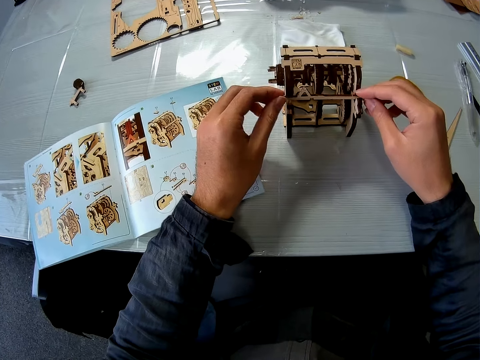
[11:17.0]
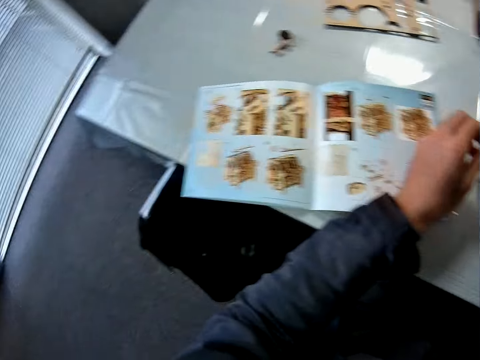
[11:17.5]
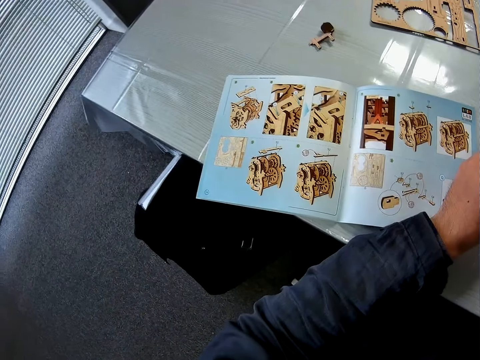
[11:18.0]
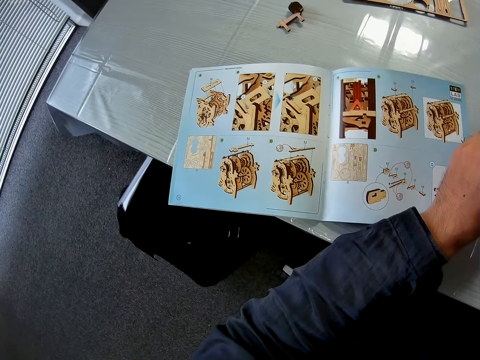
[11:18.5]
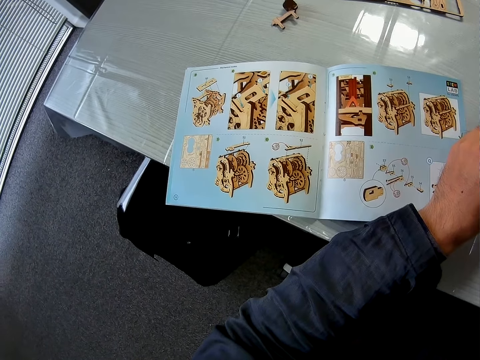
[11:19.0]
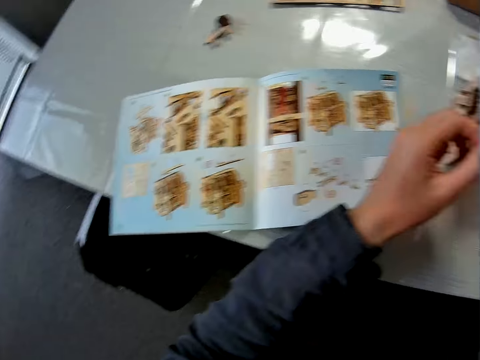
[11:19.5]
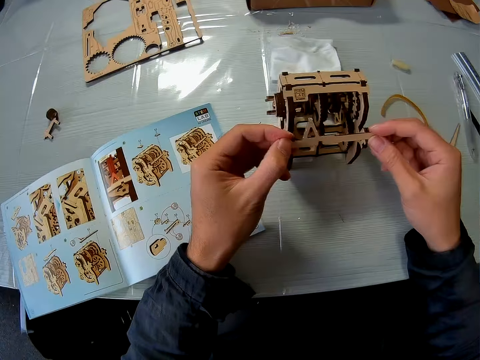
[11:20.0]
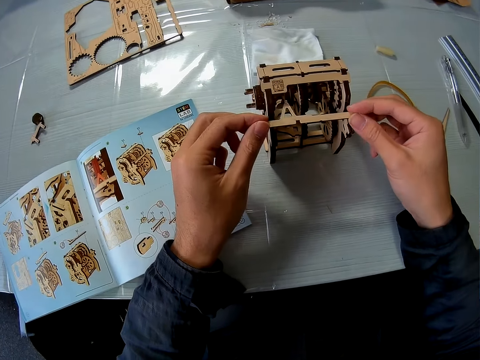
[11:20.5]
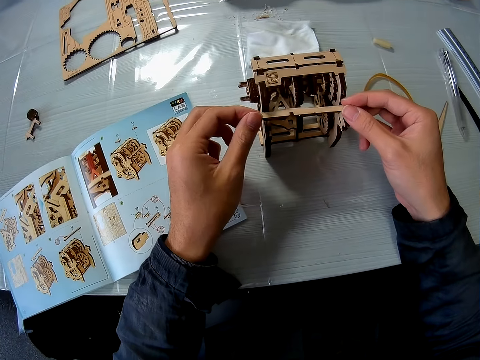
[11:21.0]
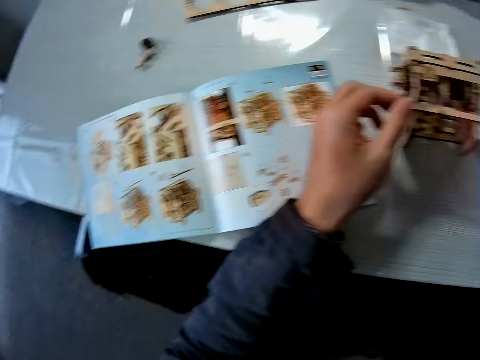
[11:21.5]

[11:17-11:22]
The camera wearer fixes the piece on the wooden engine kit using both hands.

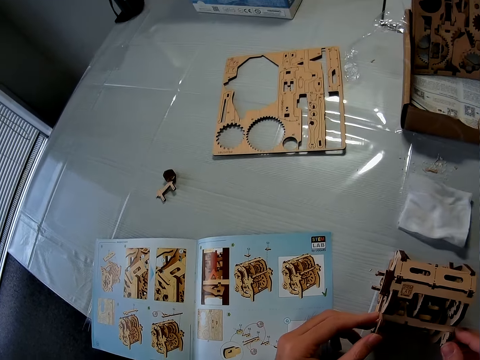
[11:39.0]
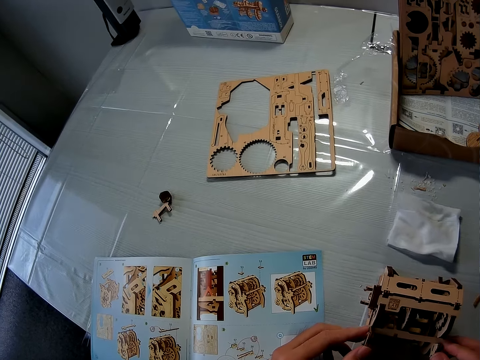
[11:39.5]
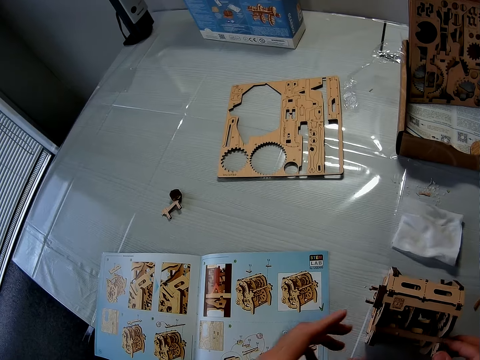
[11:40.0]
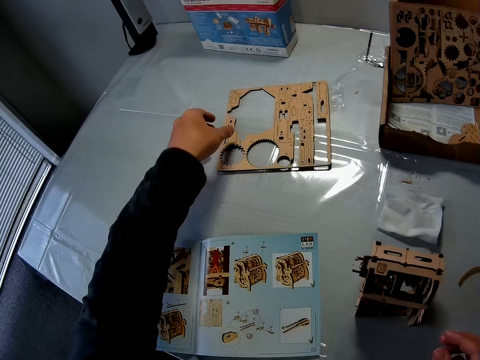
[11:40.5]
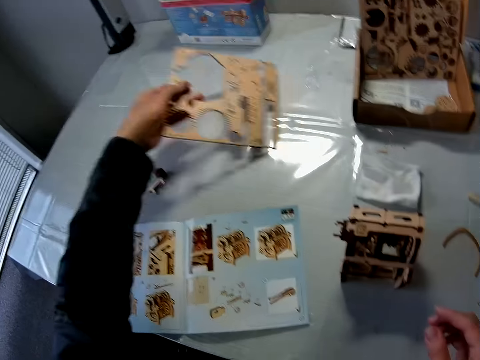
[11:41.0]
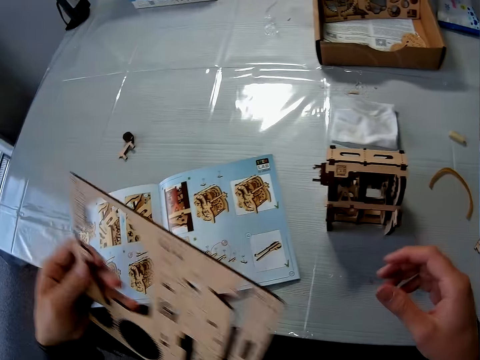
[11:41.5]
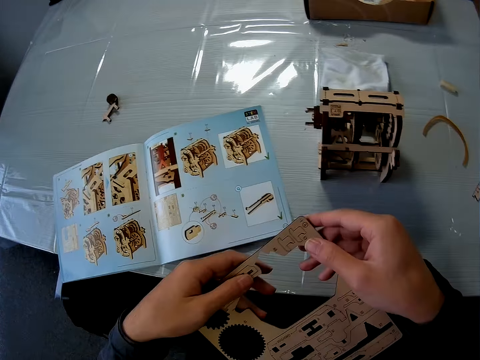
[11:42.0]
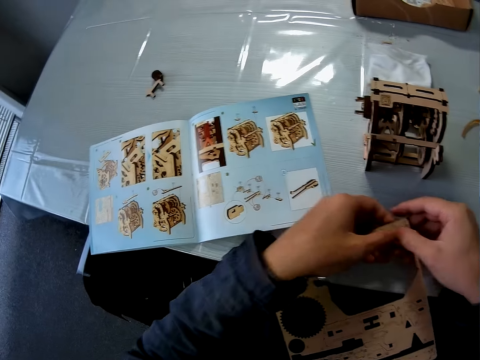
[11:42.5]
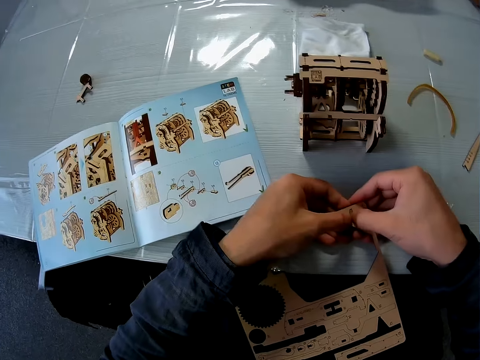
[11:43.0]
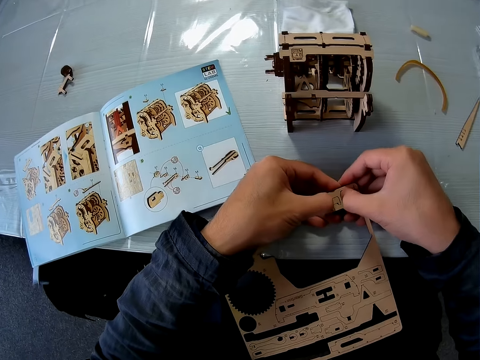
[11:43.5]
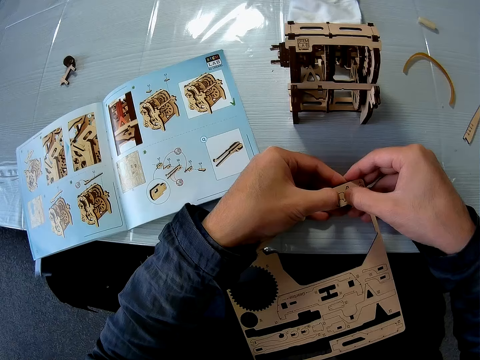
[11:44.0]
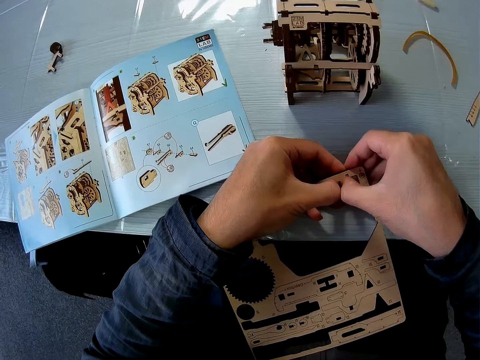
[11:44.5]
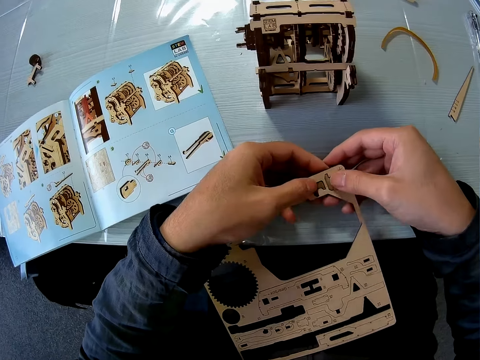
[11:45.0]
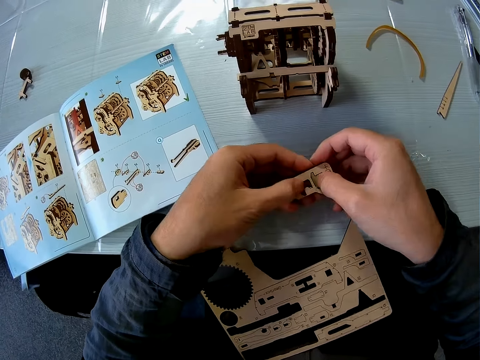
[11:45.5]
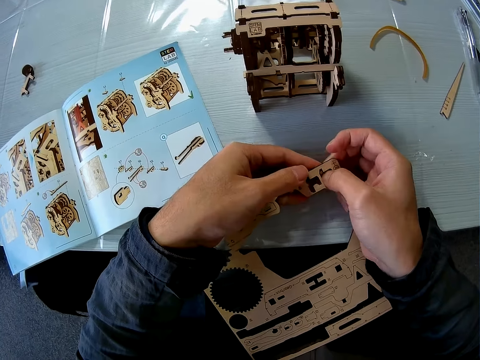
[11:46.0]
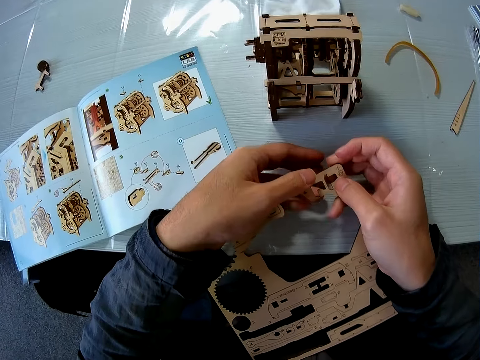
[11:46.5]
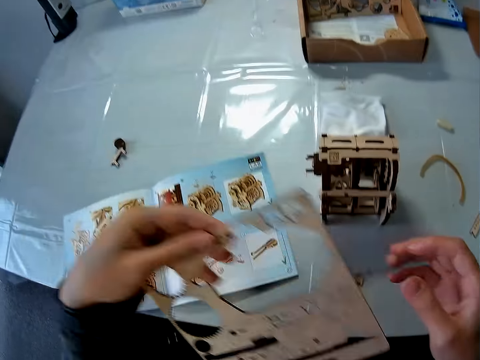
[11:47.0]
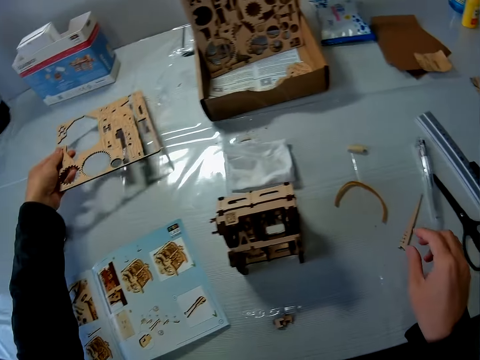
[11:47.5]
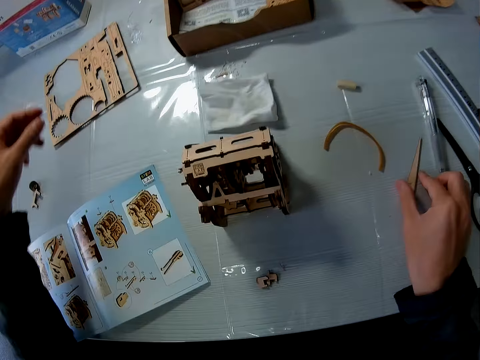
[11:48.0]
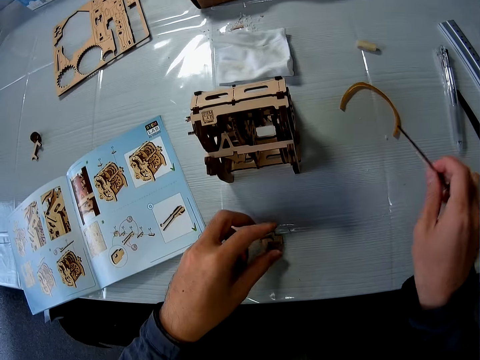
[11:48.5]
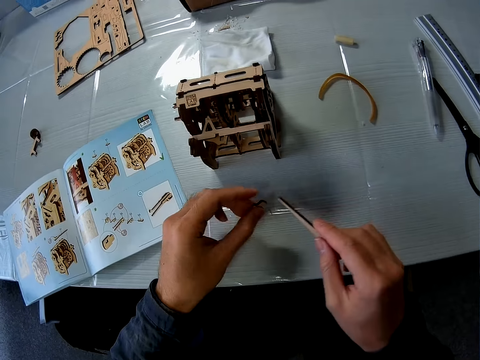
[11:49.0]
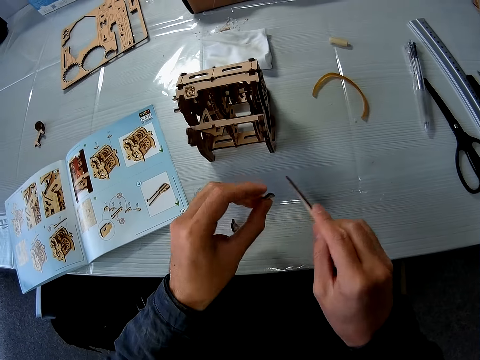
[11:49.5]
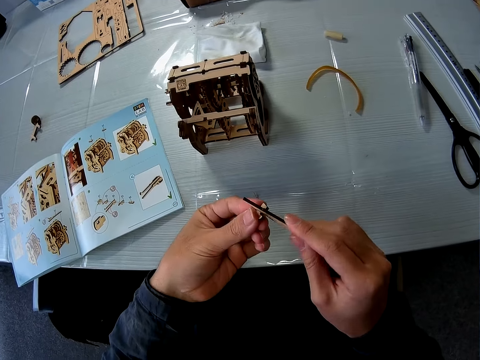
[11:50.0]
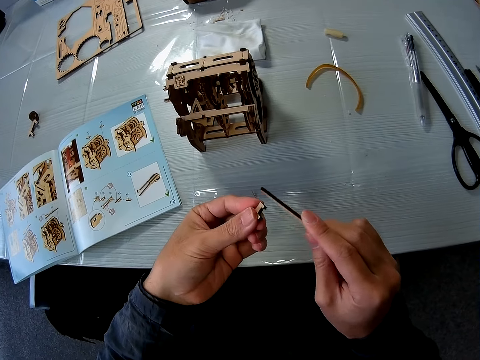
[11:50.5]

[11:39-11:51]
The camera wearer picks up the shapeboss or wood sheet from the table using the left hand. They compress out a crafting piece from the shapeboss using both hands. They place the shapeboss back on the table with the left hand. They pick up the wood file on the table. They pick up the crafting piece on the table using the right hand, pick up another piece with the left hand, and rub the edges of the pieces in both hands with the wood file.

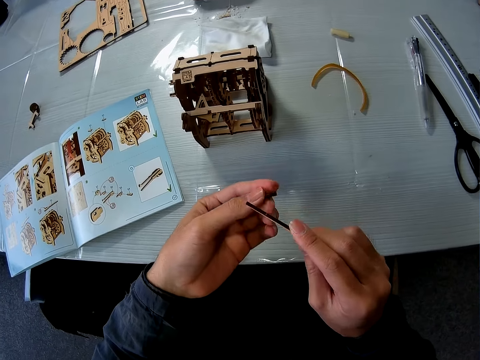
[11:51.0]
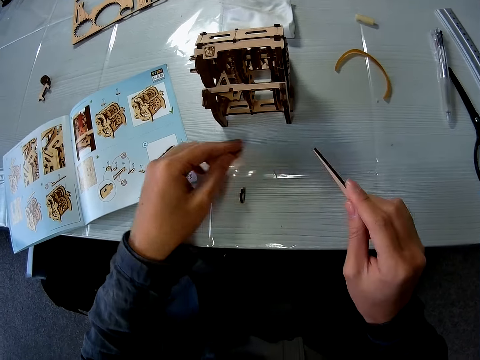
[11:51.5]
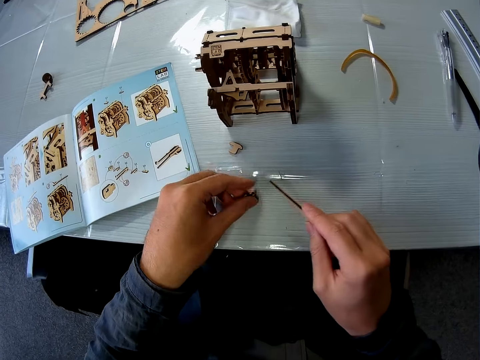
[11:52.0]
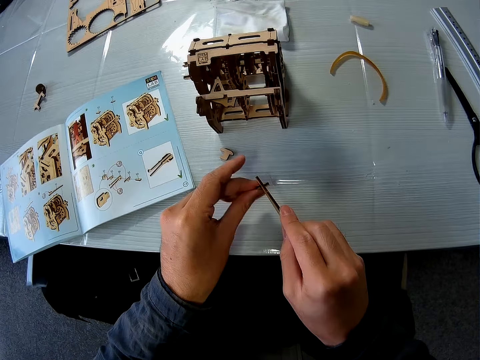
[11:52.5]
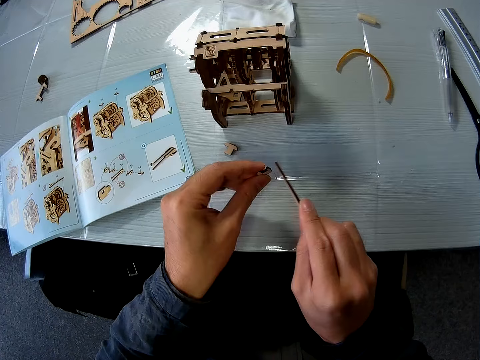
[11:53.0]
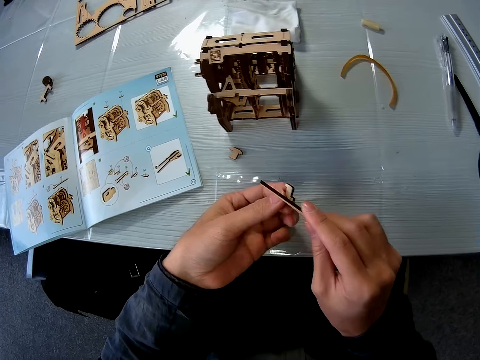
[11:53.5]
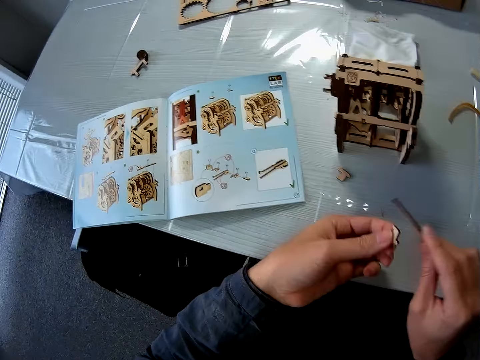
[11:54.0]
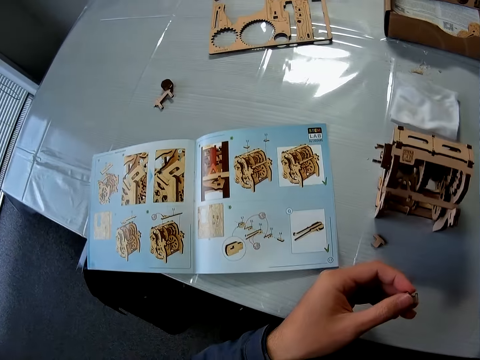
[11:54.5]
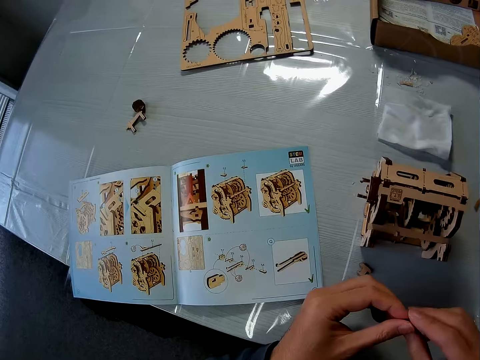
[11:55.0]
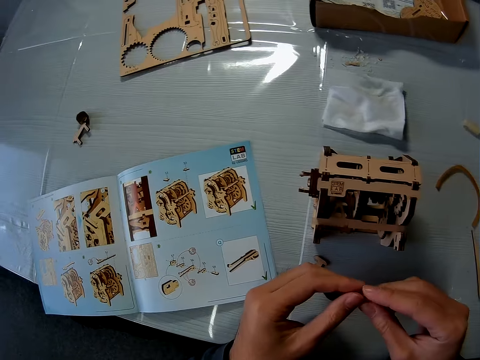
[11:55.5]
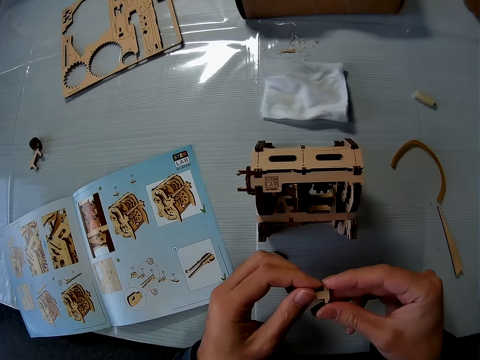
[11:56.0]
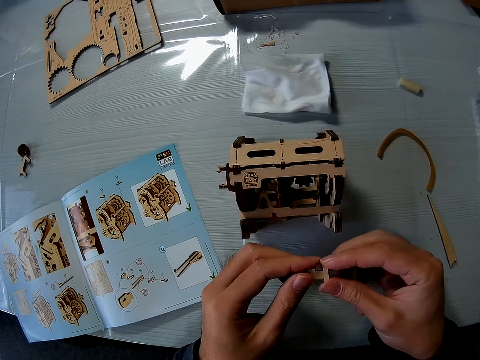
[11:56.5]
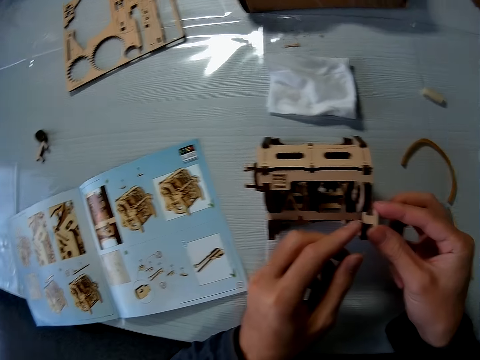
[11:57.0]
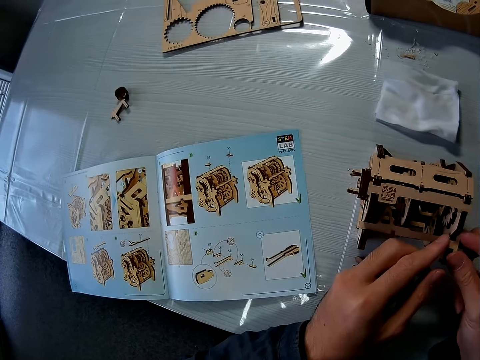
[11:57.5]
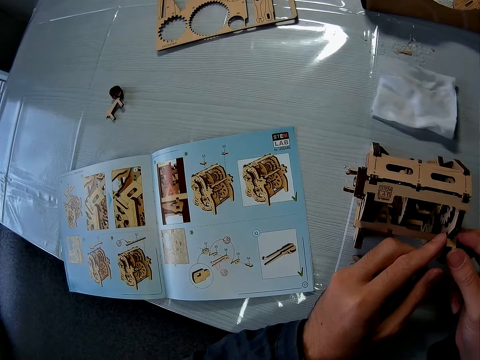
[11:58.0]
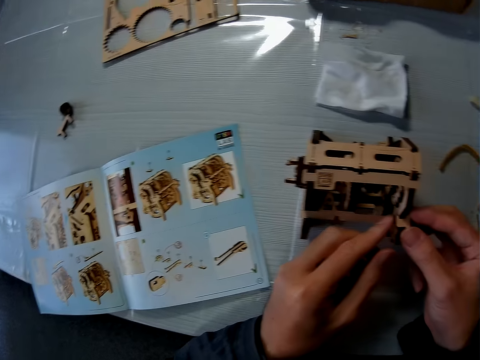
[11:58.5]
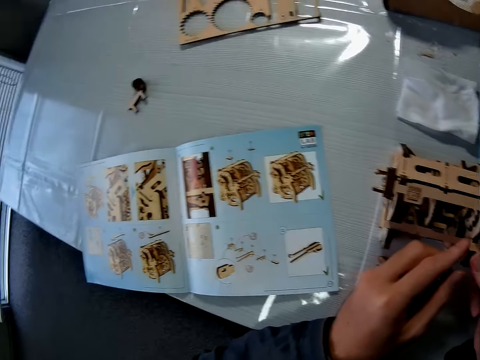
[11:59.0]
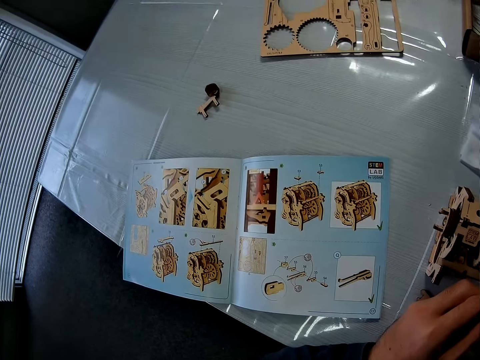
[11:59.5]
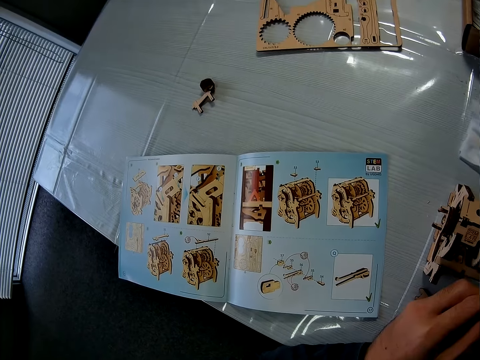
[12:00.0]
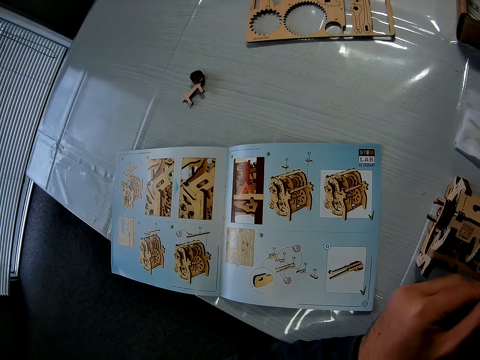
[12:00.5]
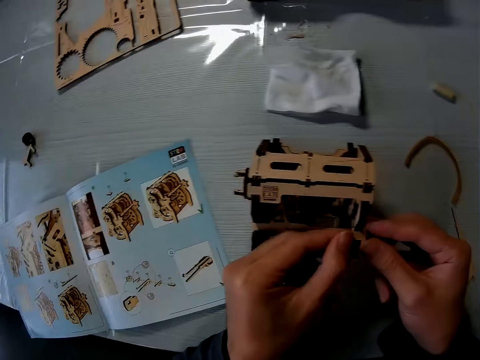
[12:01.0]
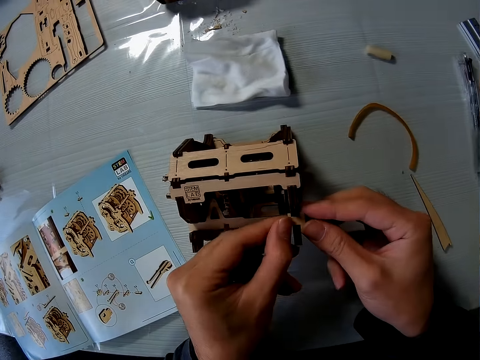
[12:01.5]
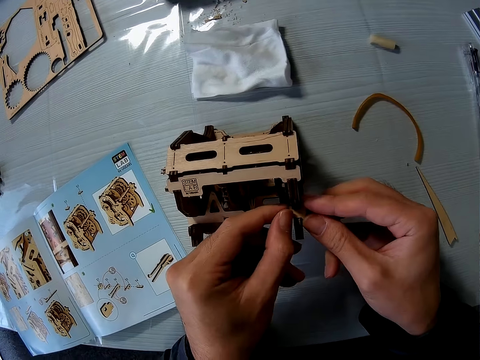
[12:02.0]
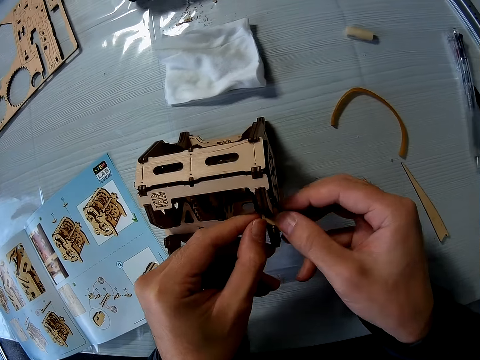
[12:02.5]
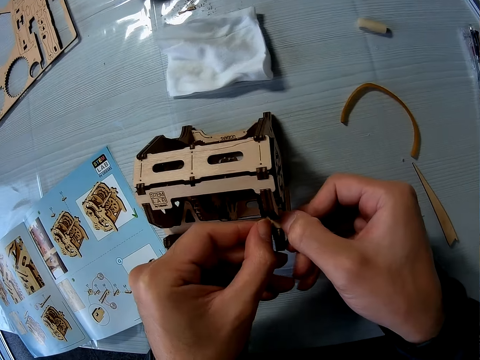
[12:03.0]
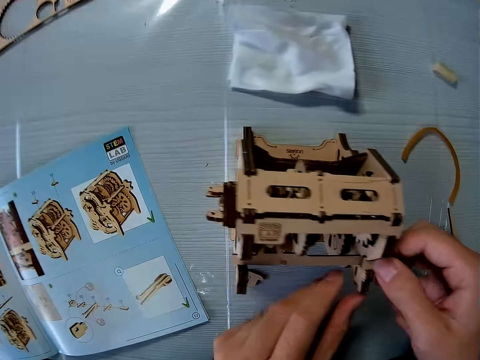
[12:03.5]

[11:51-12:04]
The camera wearer drops the smaller piece in the left hand on the table. They pick another small piece or wood piece on the table using the left hand. They file the wood piece with the wood file. They rub the edges of the pieces in both hands. They turn the piece in the left hand. They rub the edges of the pieces in both hands. They put the piece in the right hand down on the table. They shift the smaller piece in the left to the right hand. They fix the piece on the wooden engine kit using both hands.
